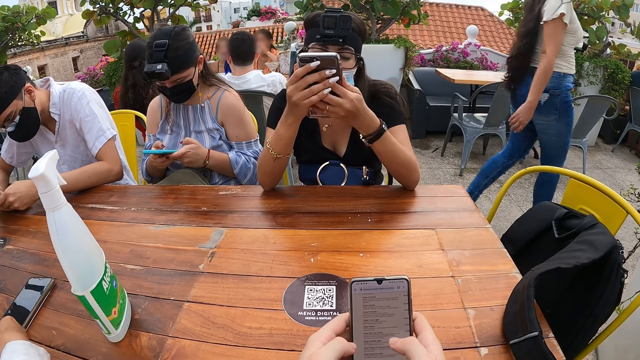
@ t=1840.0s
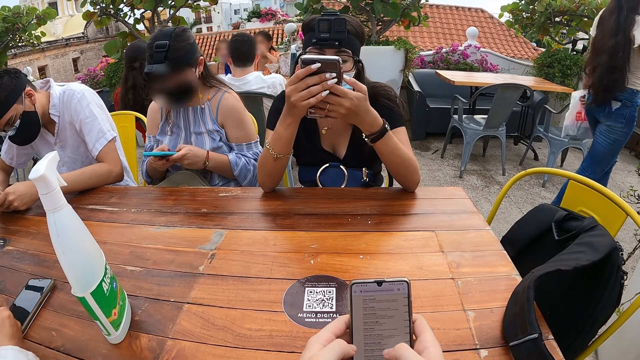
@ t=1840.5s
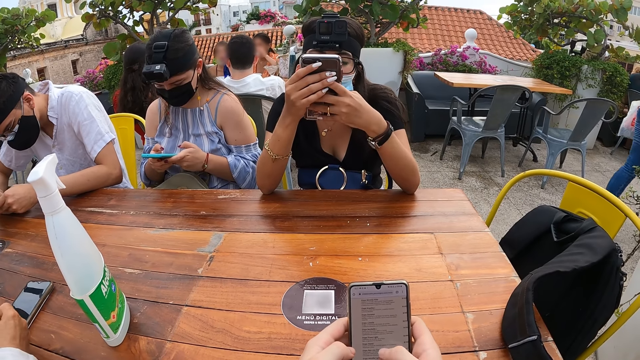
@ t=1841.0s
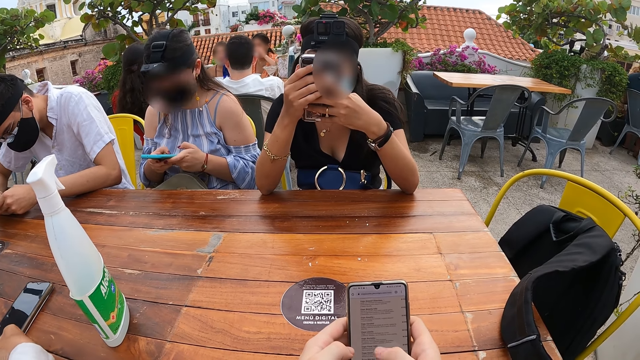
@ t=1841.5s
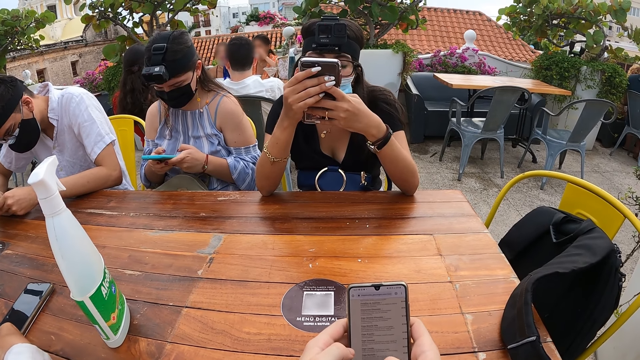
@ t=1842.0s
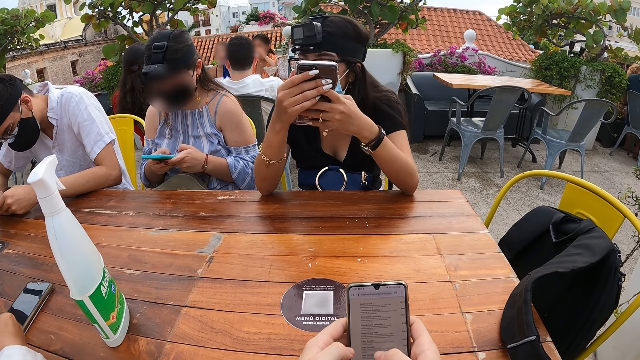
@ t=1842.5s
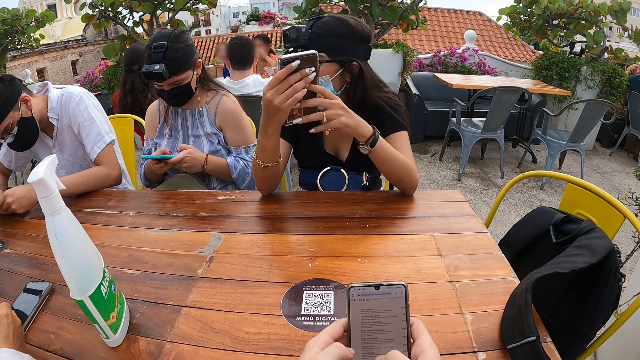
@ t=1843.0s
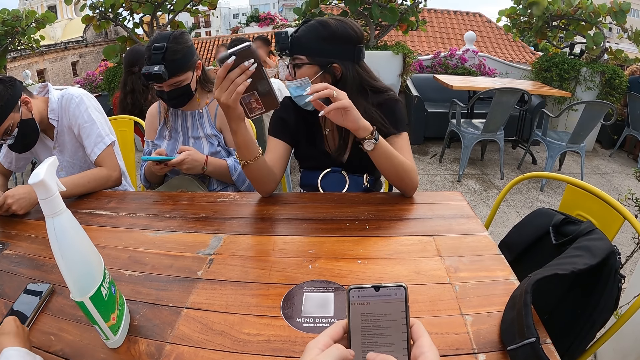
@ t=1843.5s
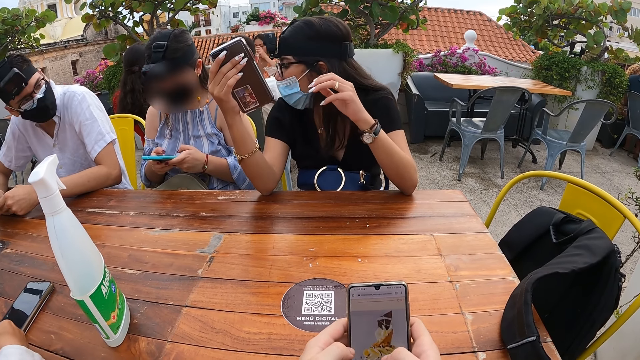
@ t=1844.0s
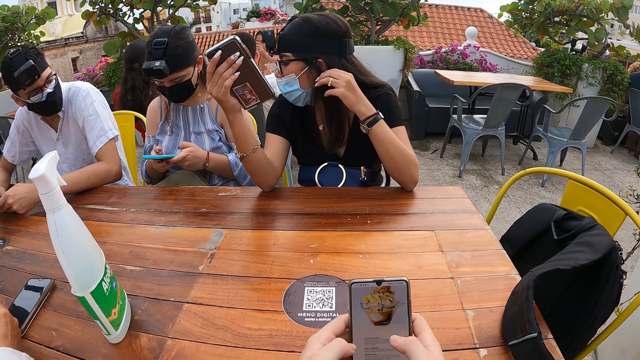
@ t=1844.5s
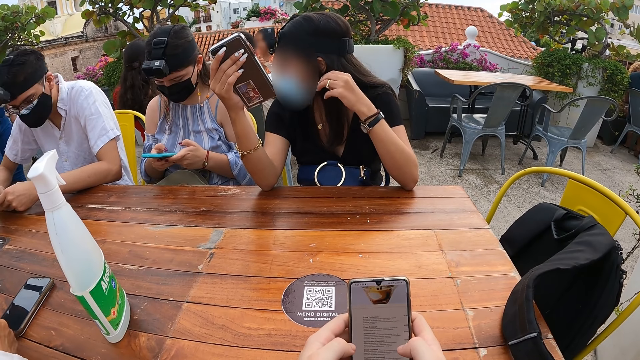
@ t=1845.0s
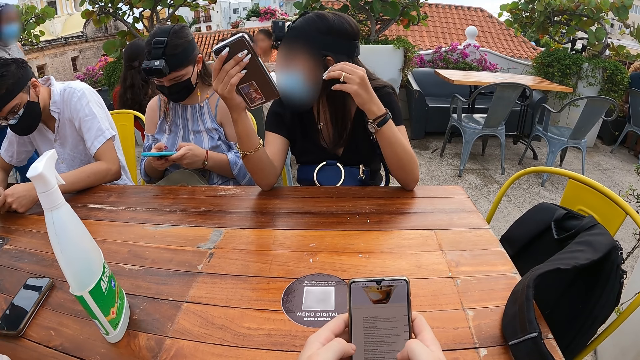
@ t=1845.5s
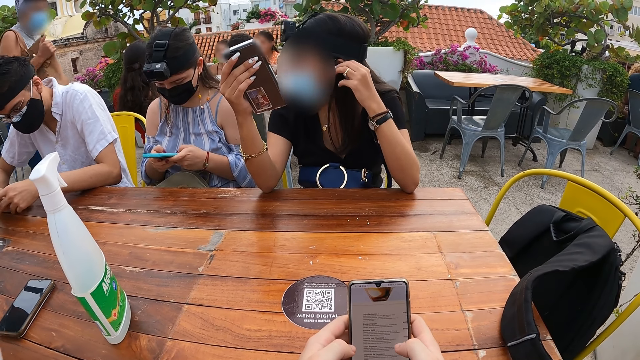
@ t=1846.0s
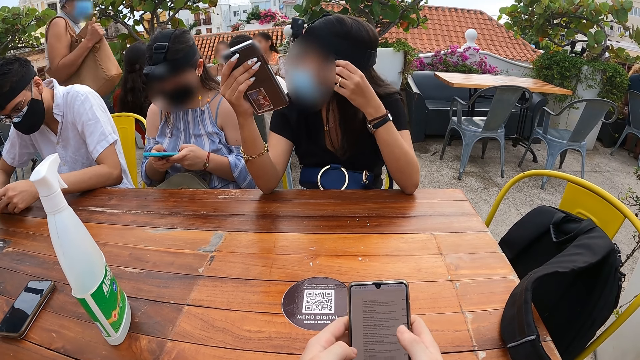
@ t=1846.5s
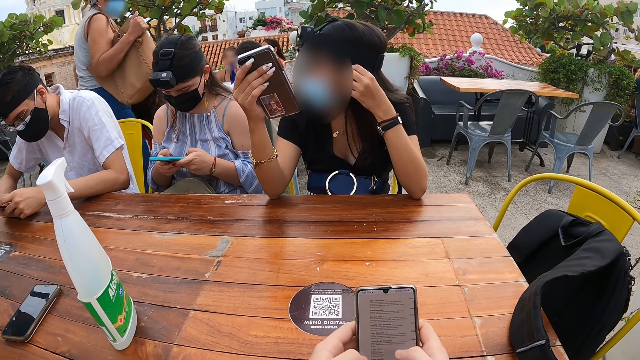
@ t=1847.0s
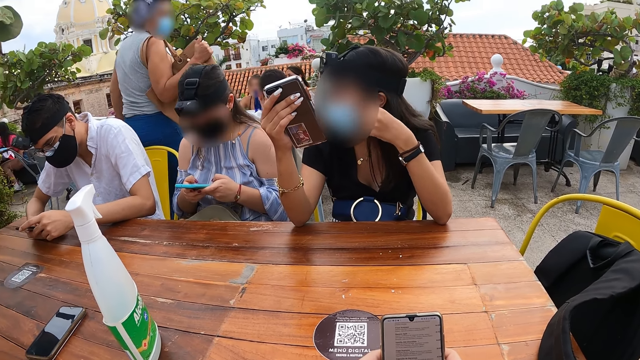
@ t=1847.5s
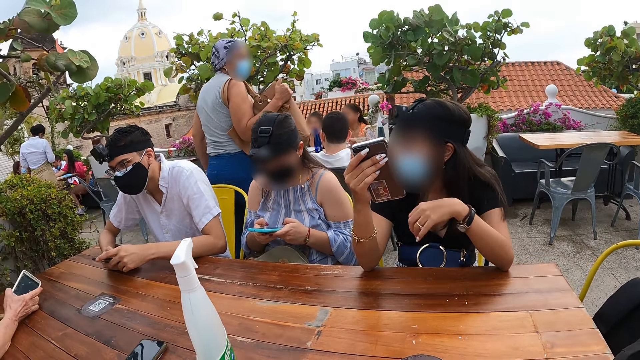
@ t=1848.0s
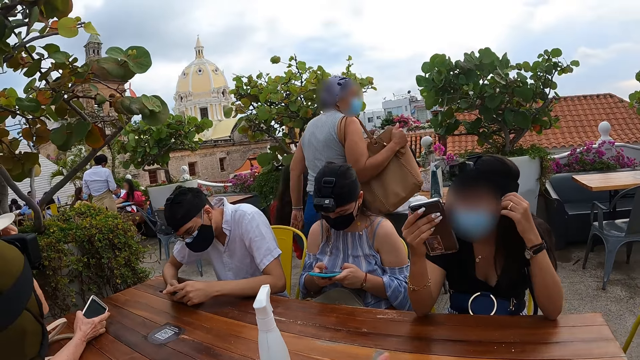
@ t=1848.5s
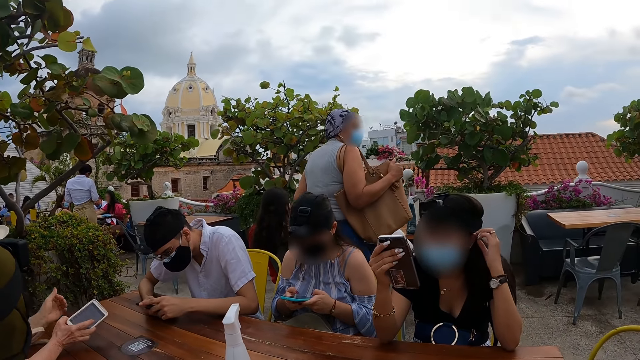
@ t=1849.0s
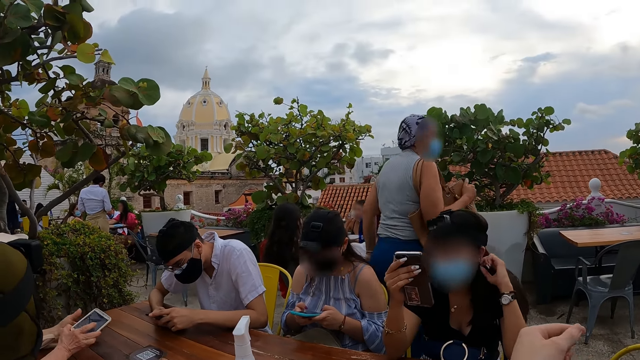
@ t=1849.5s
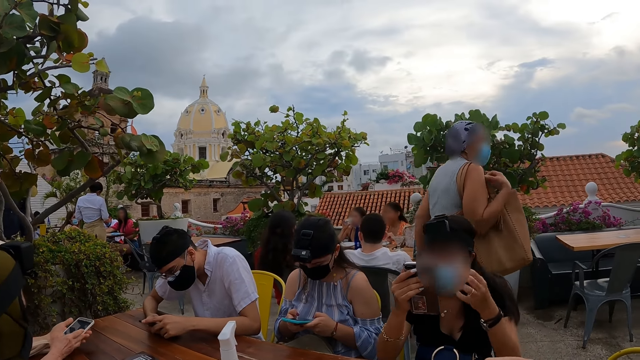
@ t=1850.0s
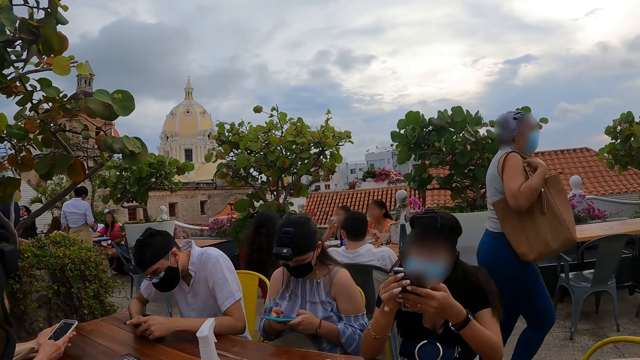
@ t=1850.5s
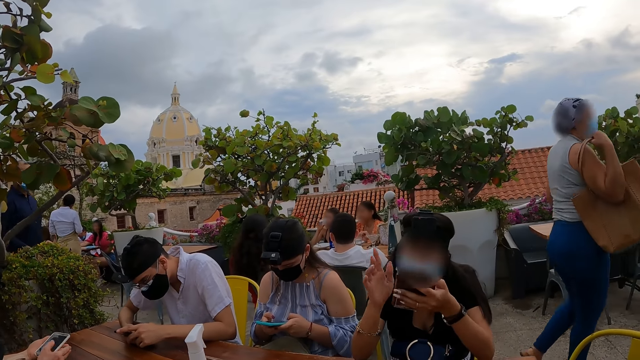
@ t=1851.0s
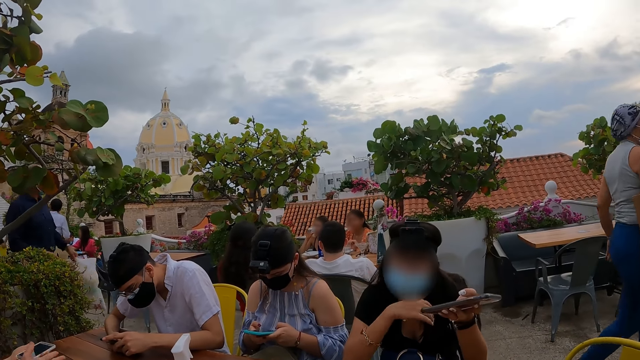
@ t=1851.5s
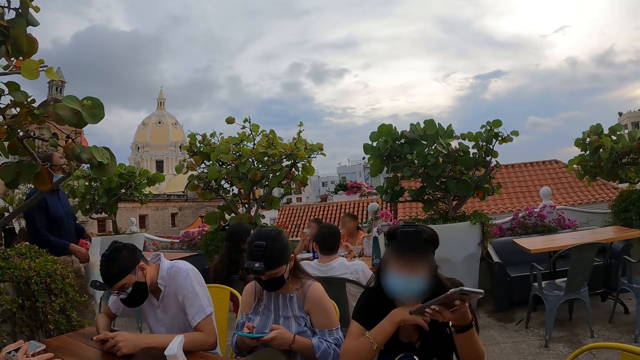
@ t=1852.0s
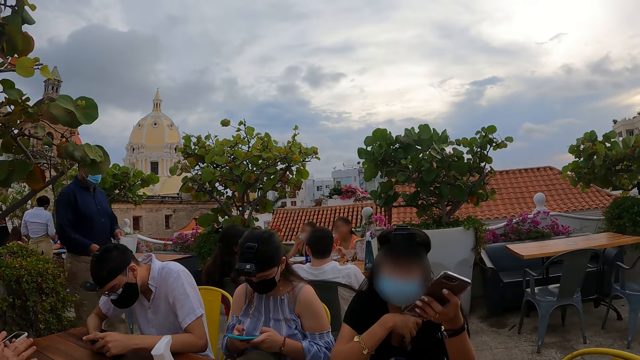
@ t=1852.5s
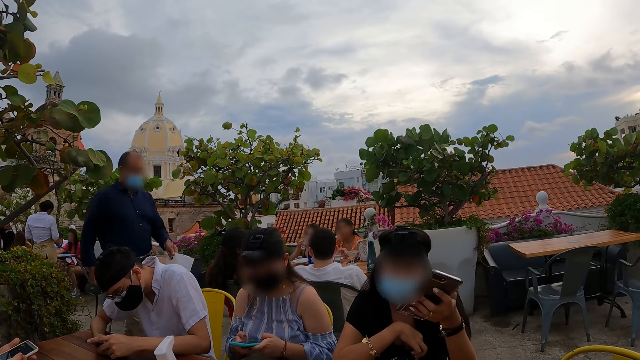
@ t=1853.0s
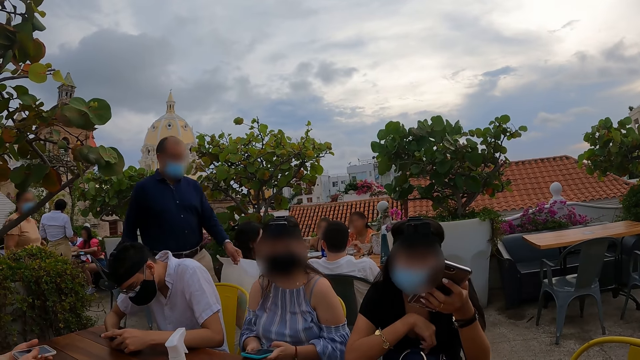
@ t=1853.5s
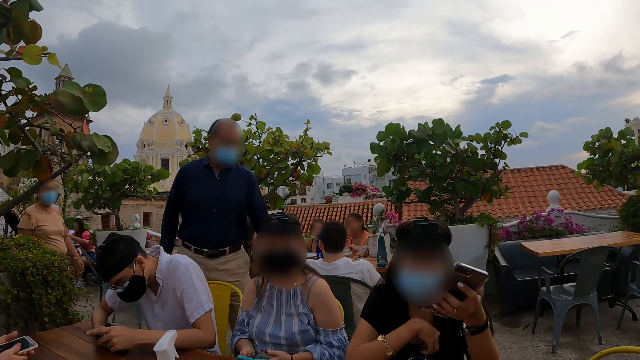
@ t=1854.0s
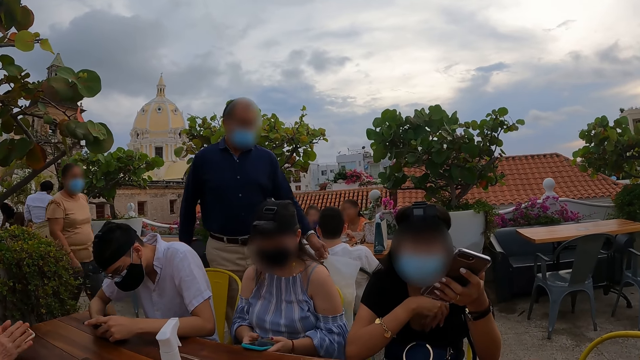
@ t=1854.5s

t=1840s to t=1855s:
A woman holds the phone with both hands. A man operates the phone with his right hand. The woman holds the phone with her right hand. The woman interacts with another woman. The first woman adjusts her hair with her right hand. A third woman holds the phone with her right hand. The third woman holds the phone with both hands. The camera wearer interacts with the first woman. The first woman holds the phone with both hands. The first woman holds the phone with her left hand. The third woman holds the phone with her left hand. The first woman adjusts her cloth with her right hand. The camera wearer interacts with the second woman. The second woman places the phone on the table with both hands.

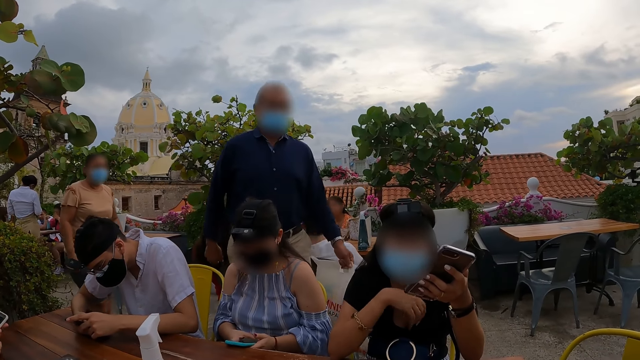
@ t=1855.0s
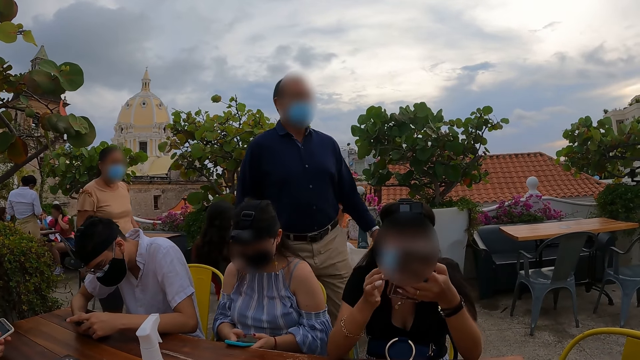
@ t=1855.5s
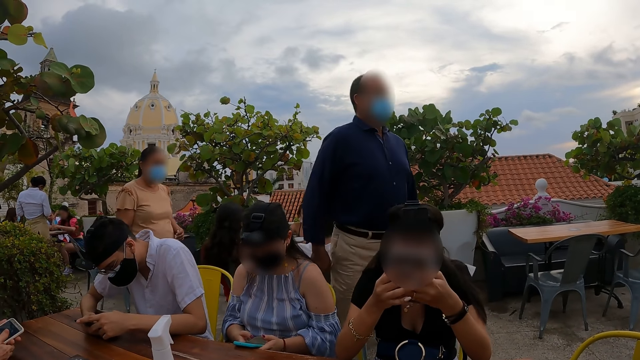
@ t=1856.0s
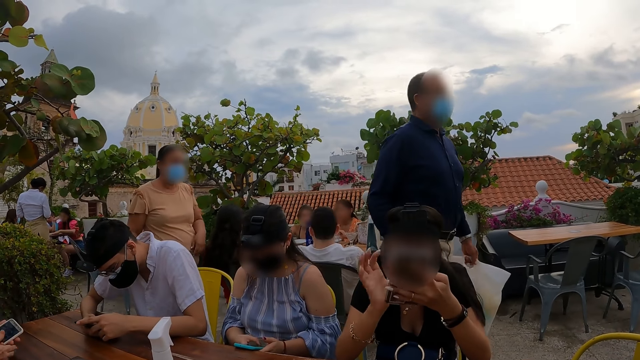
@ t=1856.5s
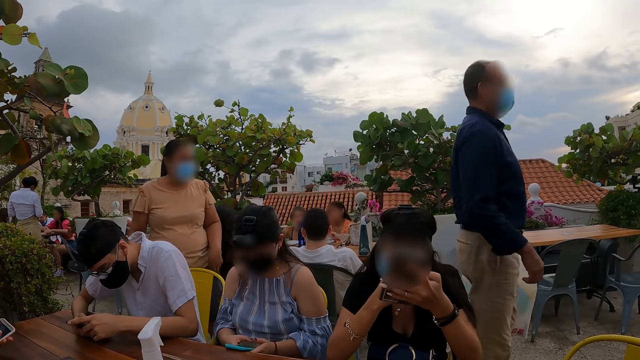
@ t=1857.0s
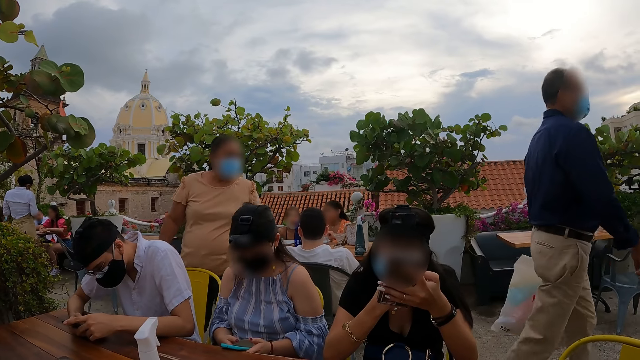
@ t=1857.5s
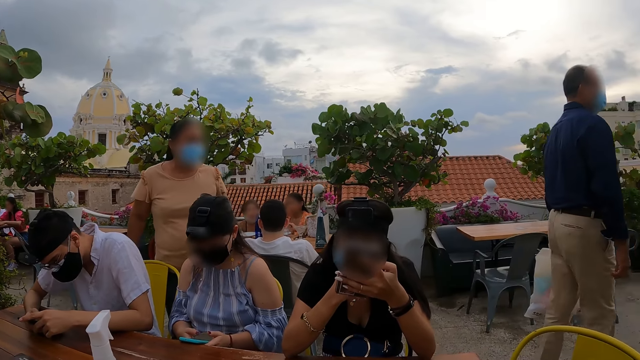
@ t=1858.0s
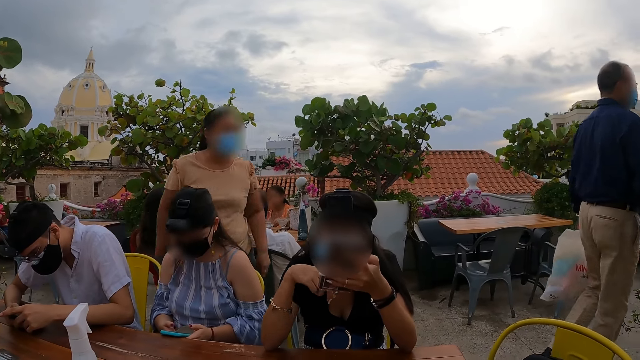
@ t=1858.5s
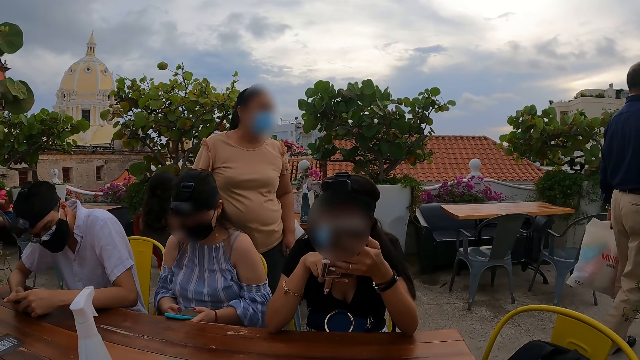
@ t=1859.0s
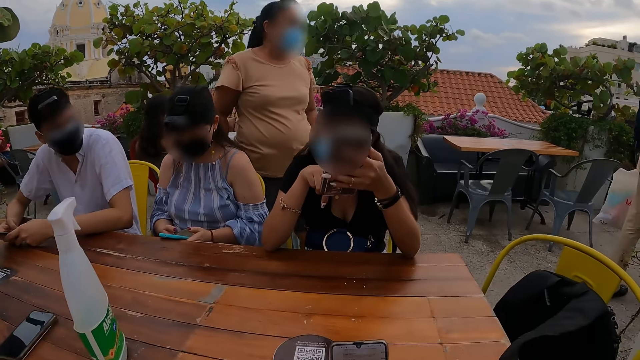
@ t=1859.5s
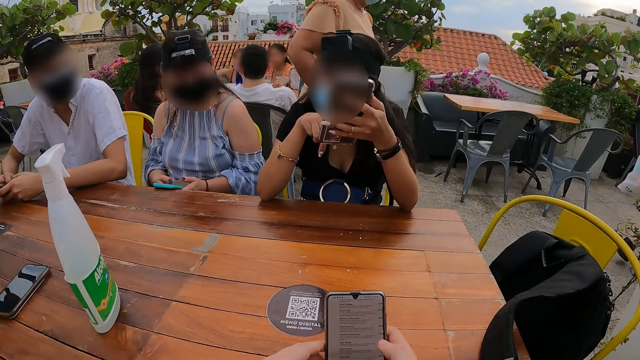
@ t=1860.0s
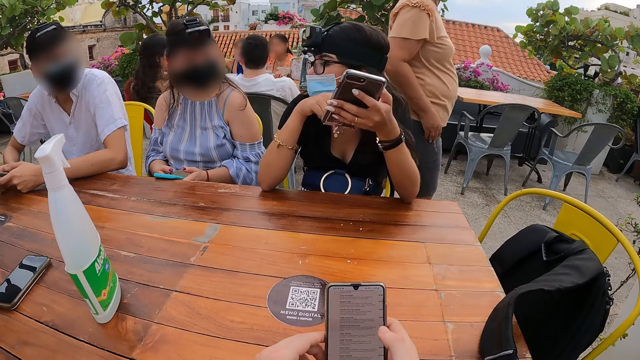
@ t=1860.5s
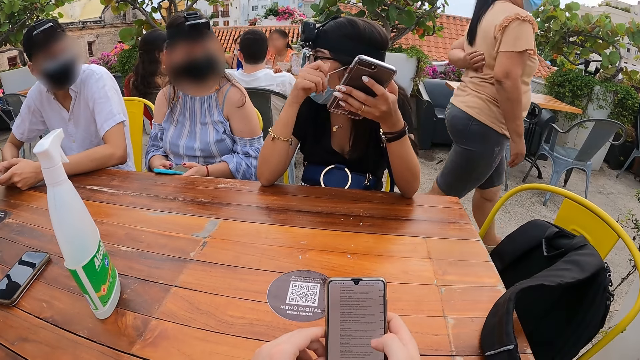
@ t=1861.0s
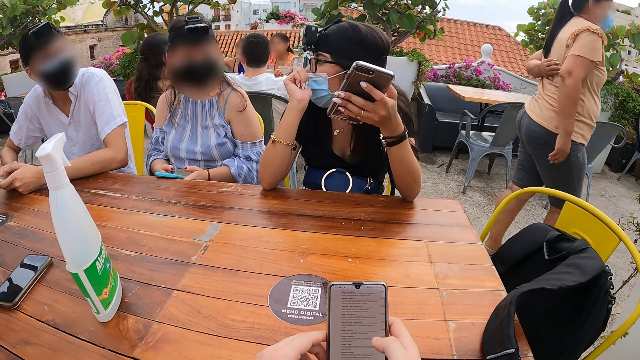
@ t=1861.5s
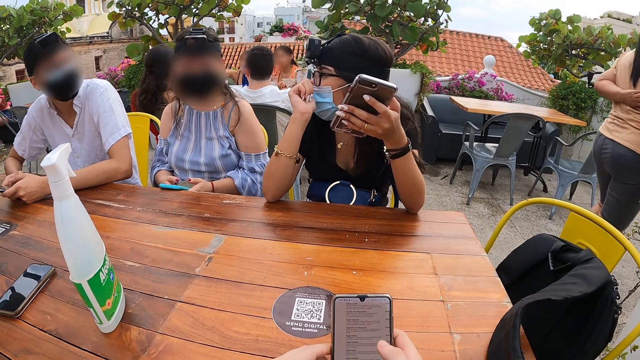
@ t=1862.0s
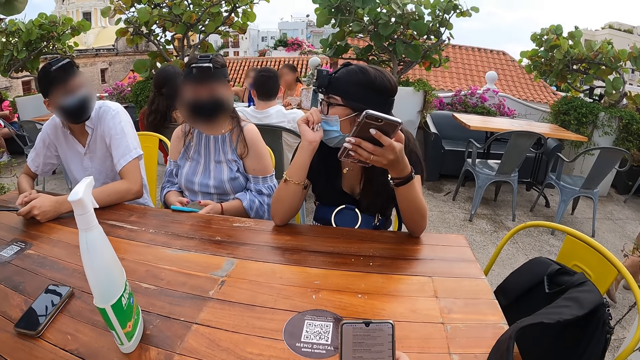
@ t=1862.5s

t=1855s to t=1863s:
The woman holds the phone with both hands. The woman holds the phone with her left hand. The woman interacts with a man and another woman.
